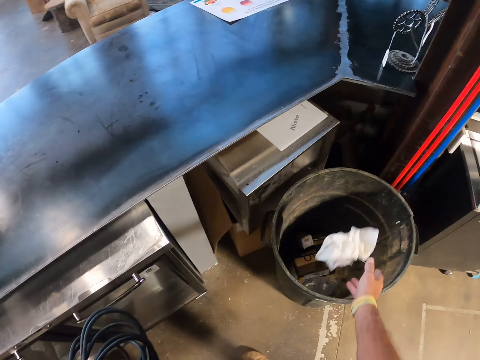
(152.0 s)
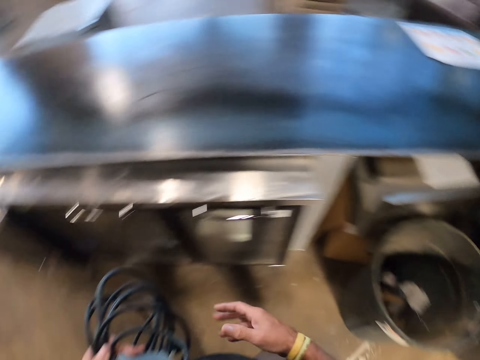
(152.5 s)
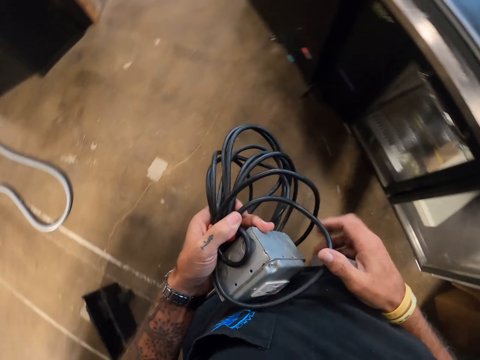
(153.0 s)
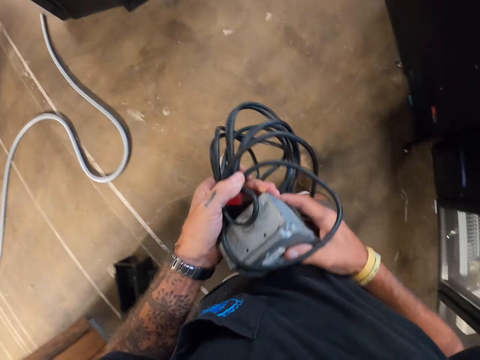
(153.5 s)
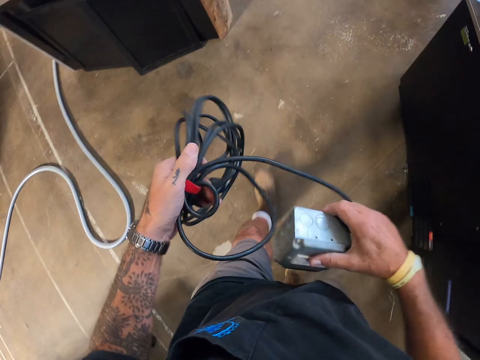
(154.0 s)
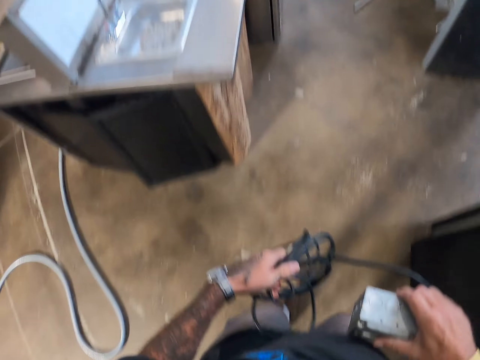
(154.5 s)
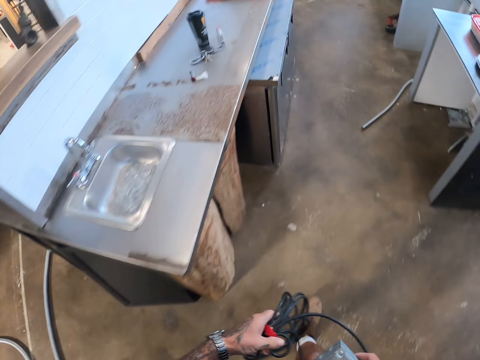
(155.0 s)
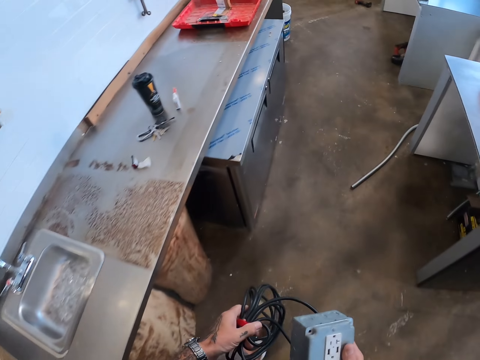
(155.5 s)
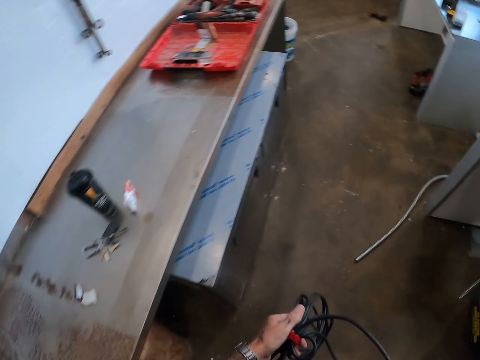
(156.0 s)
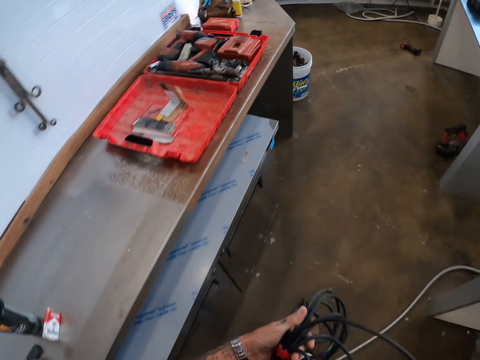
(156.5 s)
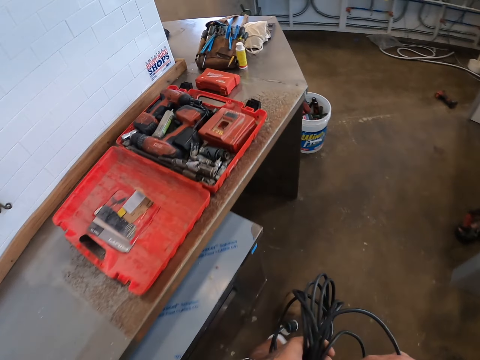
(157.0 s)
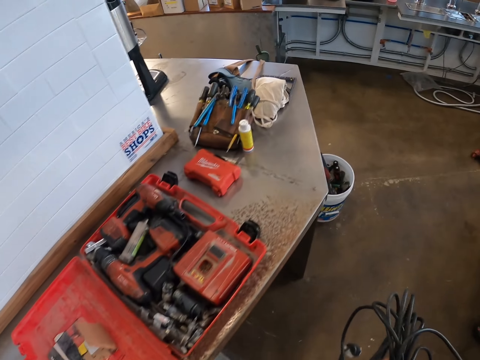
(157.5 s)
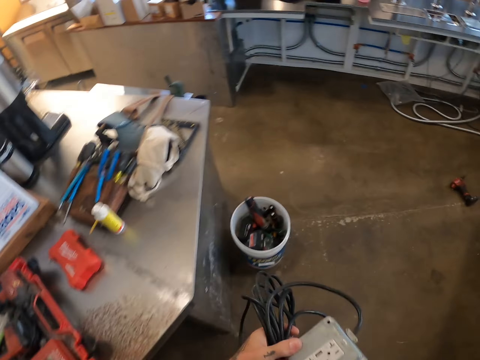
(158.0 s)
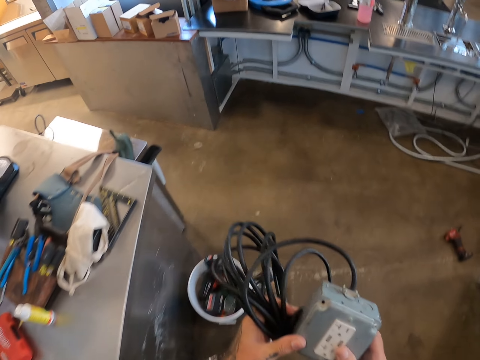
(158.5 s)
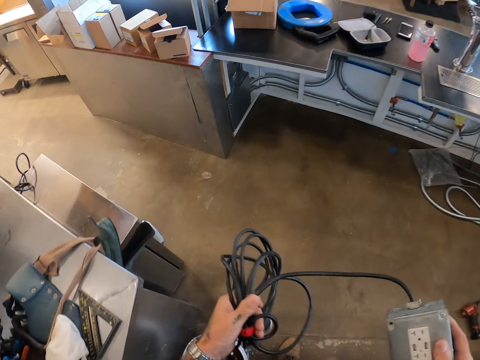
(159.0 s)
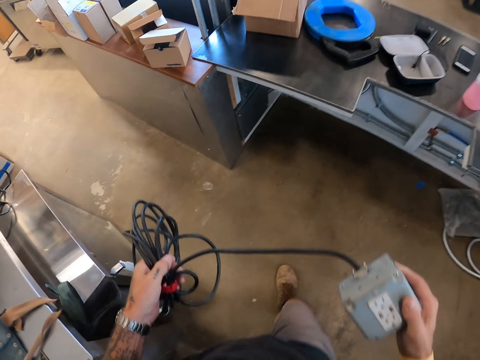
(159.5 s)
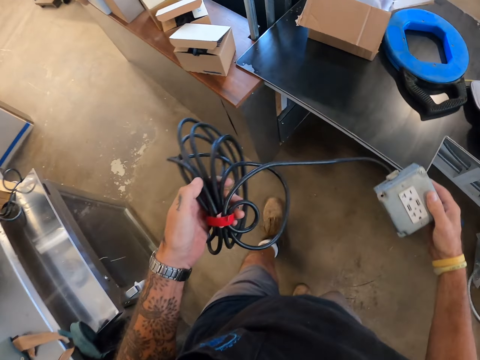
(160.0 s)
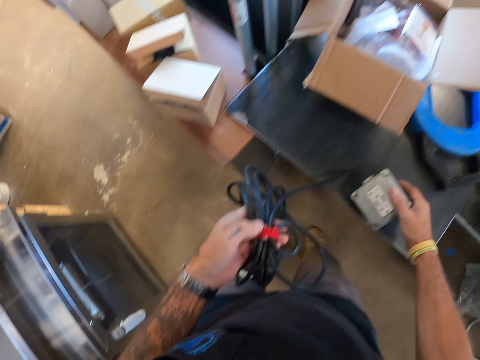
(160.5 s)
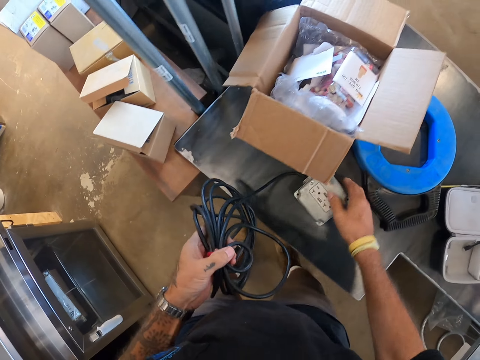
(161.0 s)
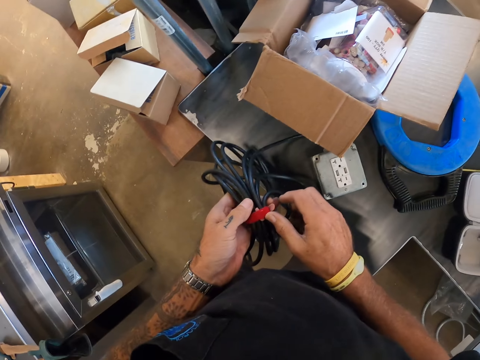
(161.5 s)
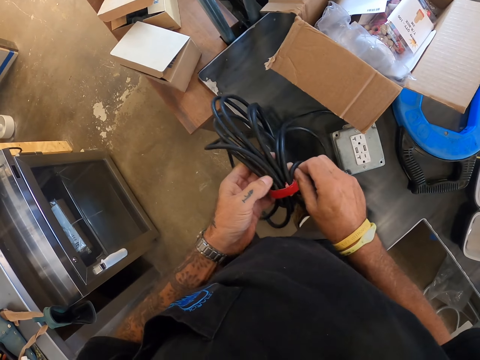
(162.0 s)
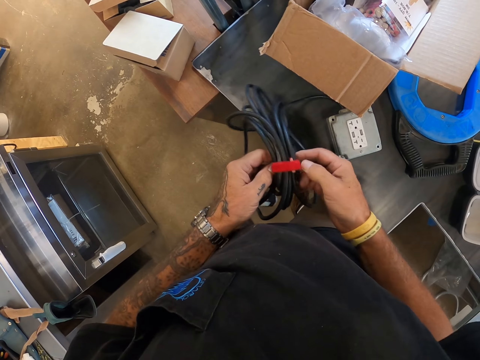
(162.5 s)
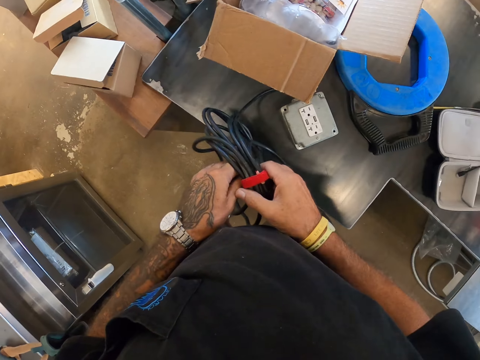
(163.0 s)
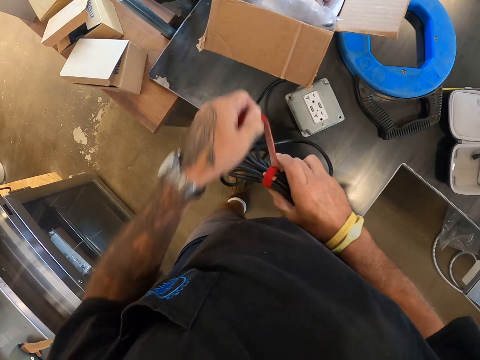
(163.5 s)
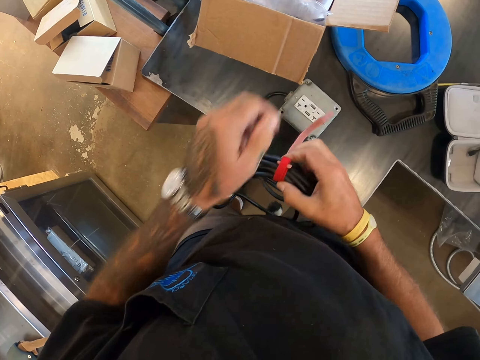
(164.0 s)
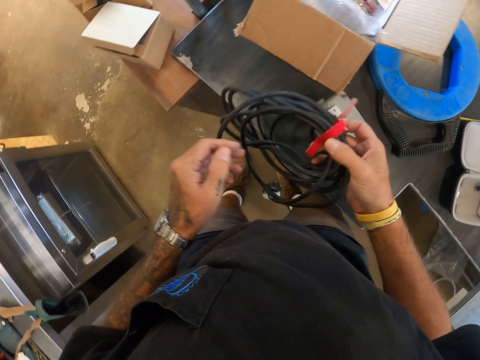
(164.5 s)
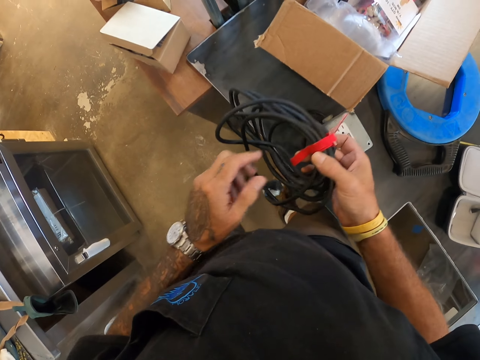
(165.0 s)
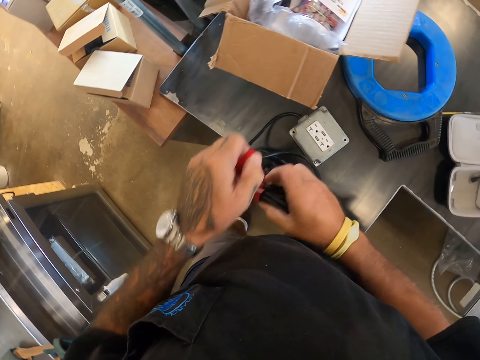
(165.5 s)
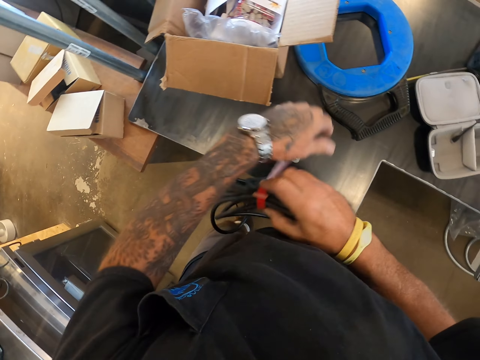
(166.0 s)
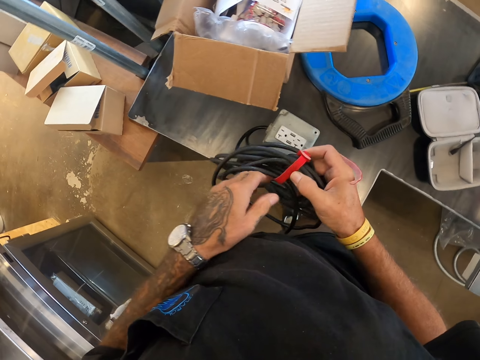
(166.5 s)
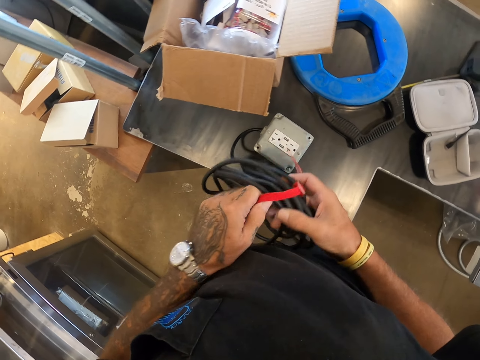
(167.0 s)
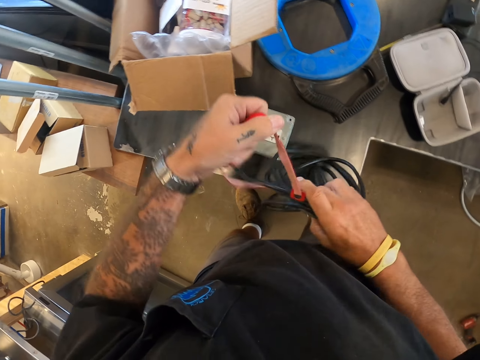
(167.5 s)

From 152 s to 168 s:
The camera wearer throws a paper in the dust bin. They walk on the floor. They put the electric extension on the table. They remove the strap on the cable.

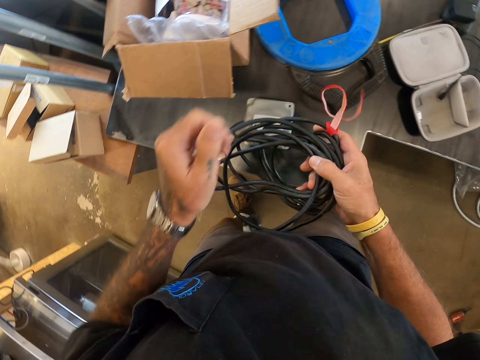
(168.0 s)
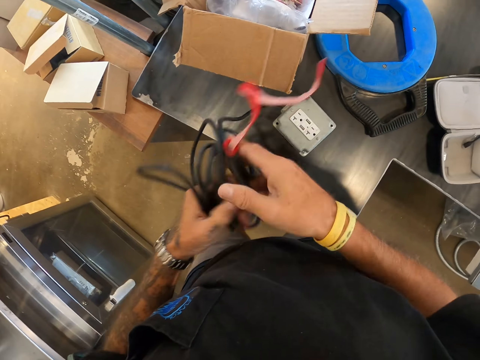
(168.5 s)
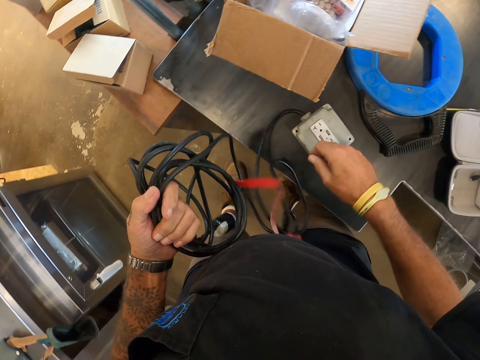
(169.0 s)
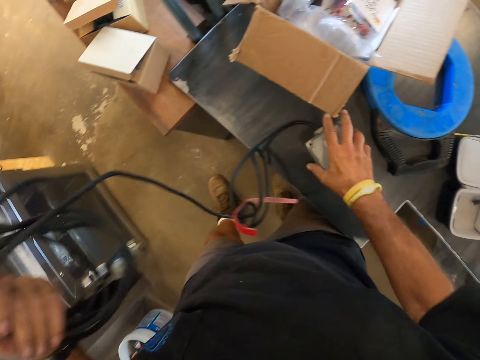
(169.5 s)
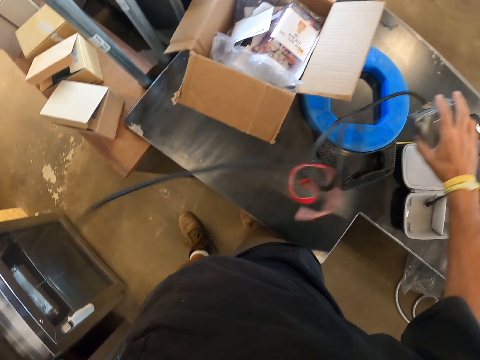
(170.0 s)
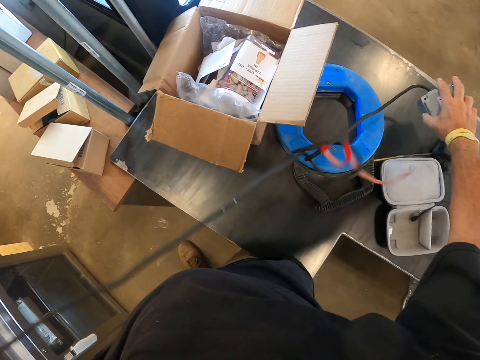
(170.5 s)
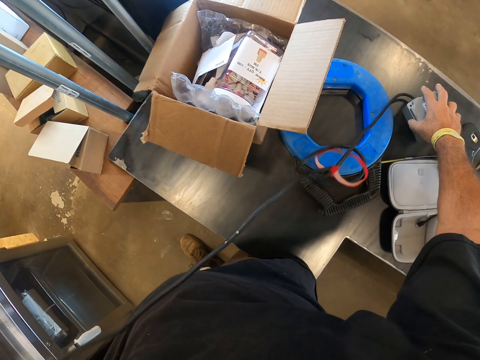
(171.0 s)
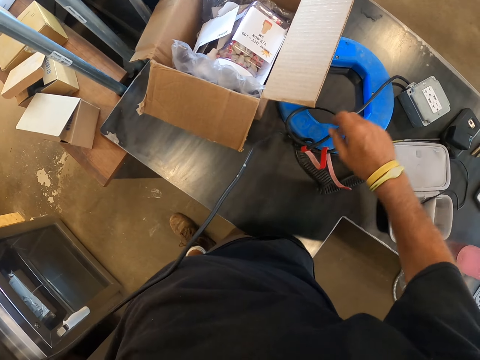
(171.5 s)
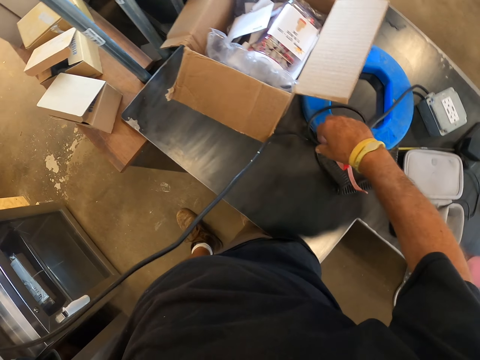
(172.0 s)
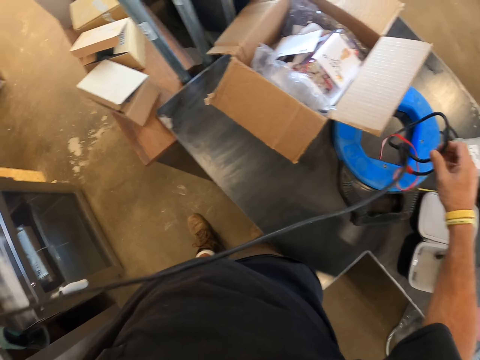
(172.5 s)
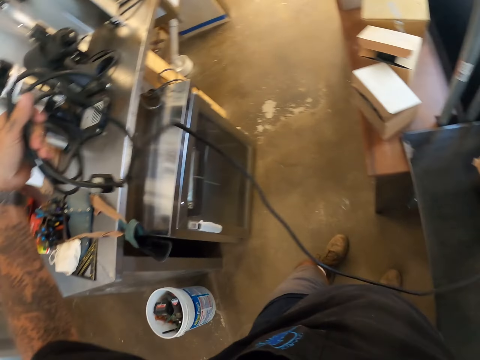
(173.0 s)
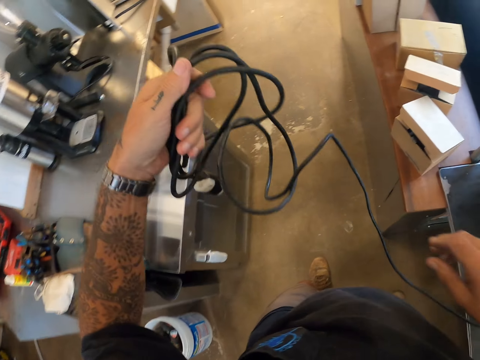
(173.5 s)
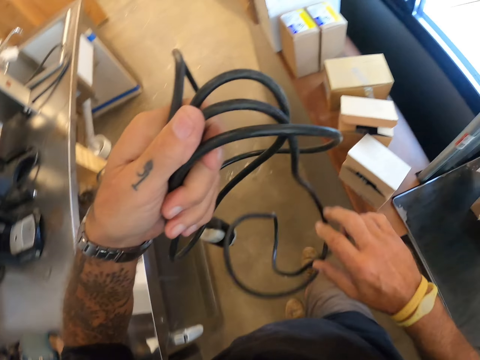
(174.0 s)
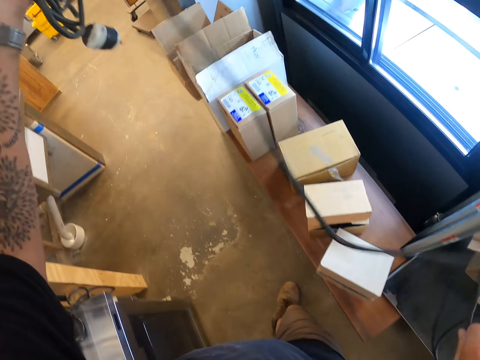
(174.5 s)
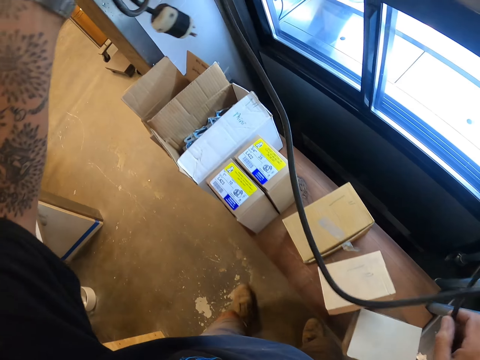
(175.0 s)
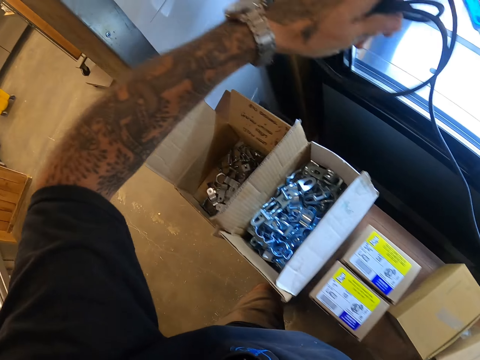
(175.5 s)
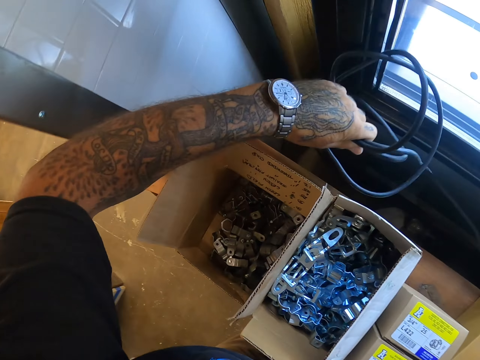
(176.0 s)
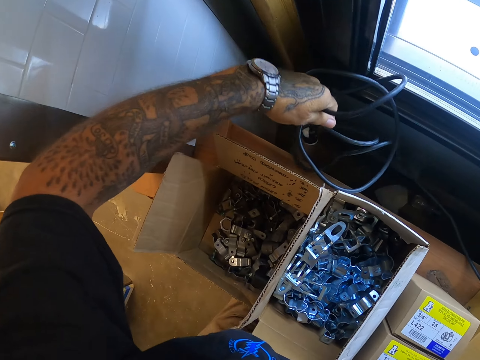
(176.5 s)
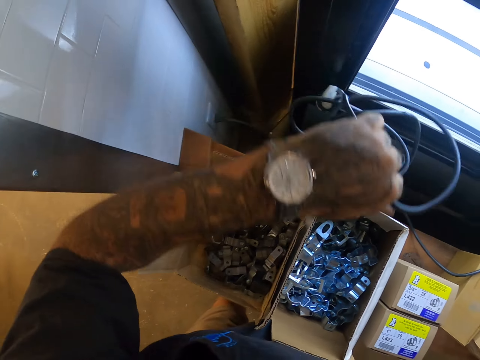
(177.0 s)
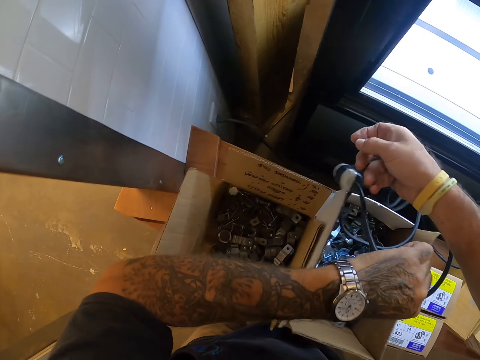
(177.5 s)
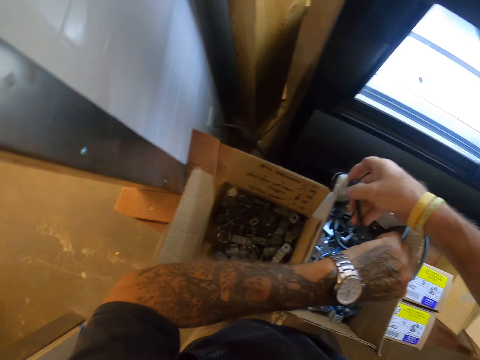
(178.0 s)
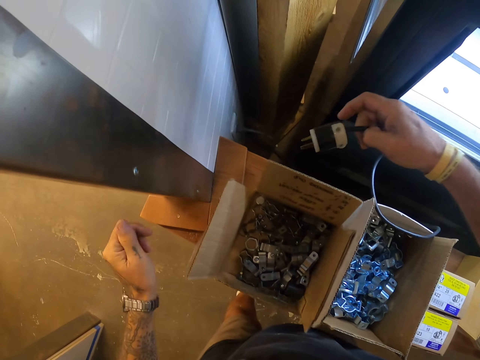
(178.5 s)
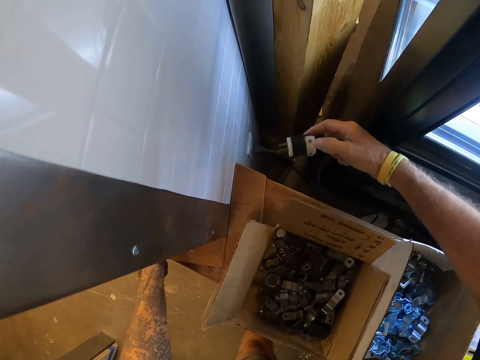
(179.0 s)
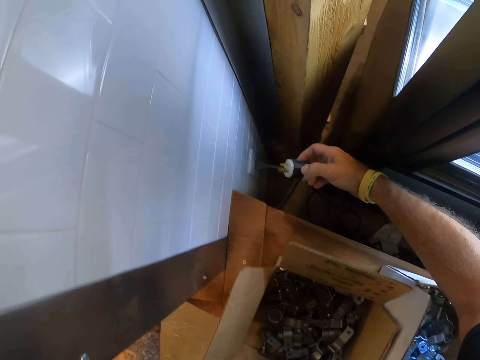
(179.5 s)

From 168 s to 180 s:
The camera wearer picks something from the table. They put something on the table. They straighten the cable.
